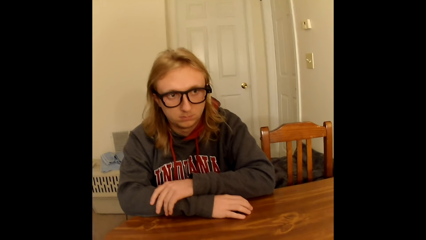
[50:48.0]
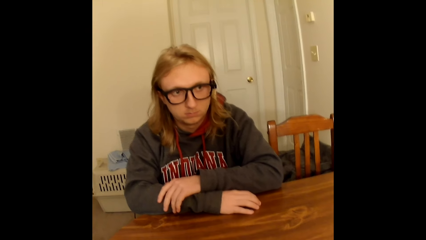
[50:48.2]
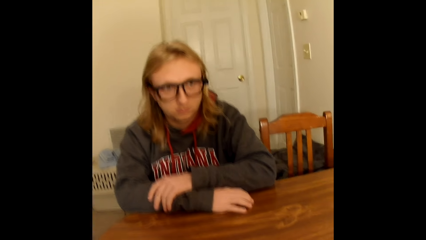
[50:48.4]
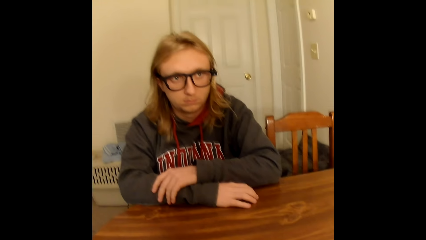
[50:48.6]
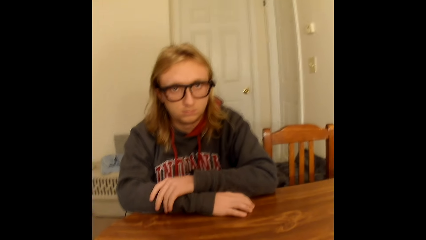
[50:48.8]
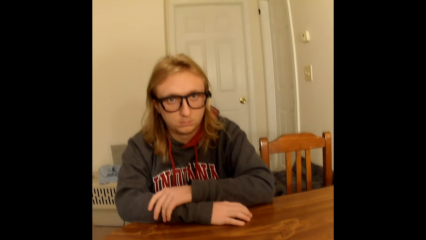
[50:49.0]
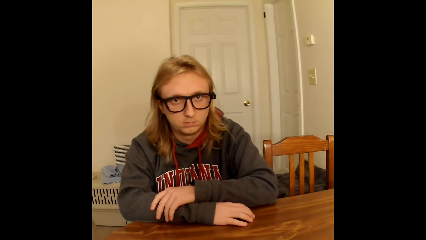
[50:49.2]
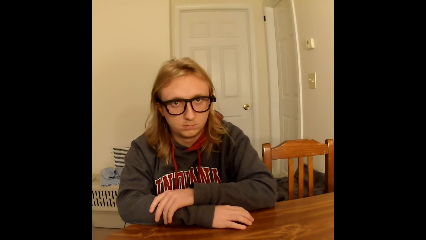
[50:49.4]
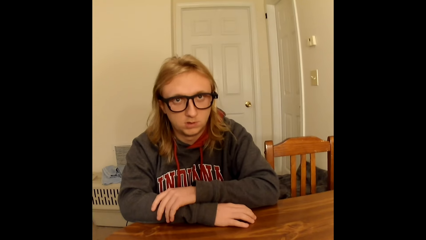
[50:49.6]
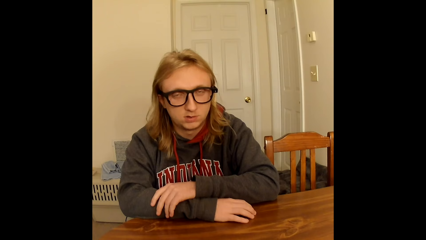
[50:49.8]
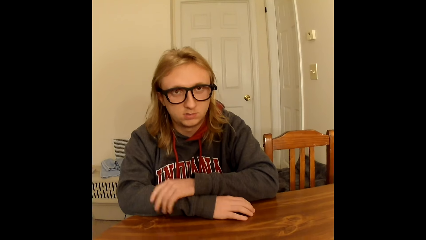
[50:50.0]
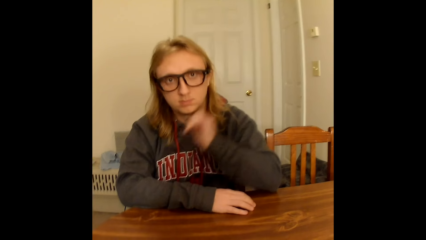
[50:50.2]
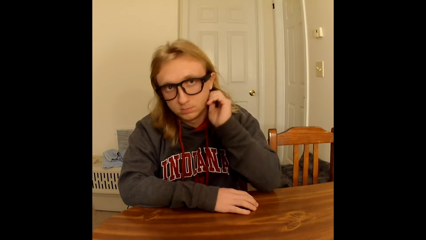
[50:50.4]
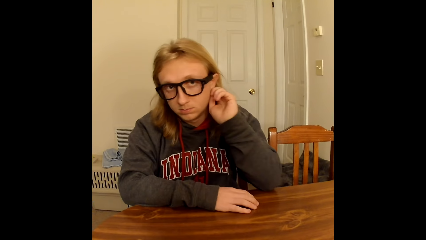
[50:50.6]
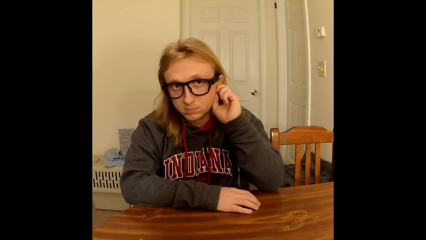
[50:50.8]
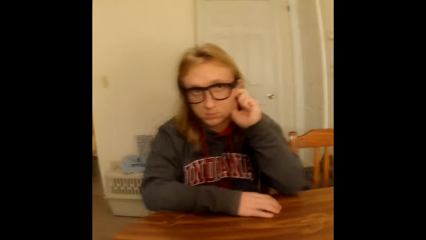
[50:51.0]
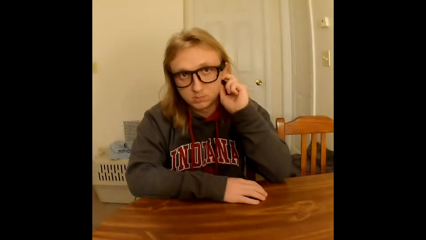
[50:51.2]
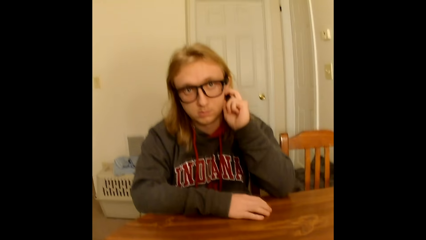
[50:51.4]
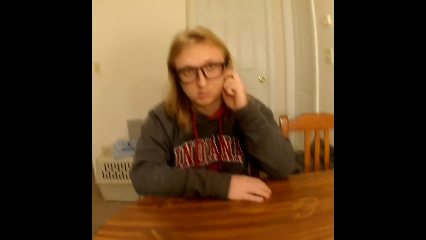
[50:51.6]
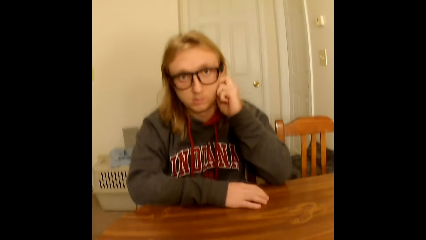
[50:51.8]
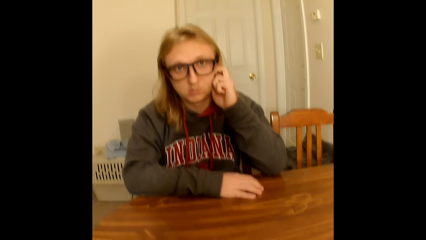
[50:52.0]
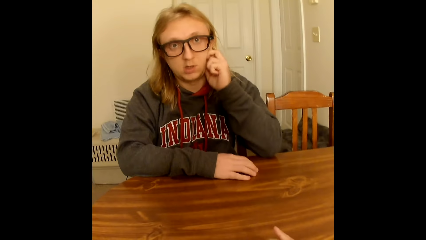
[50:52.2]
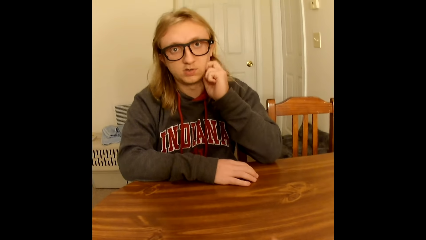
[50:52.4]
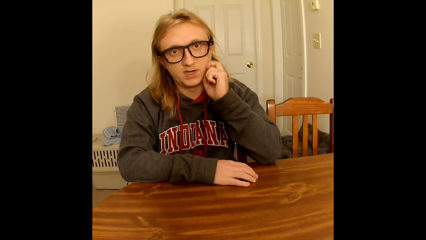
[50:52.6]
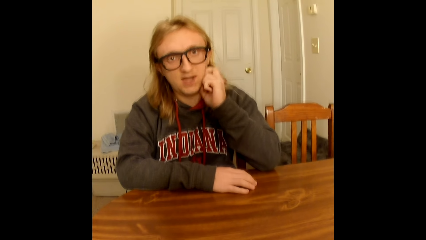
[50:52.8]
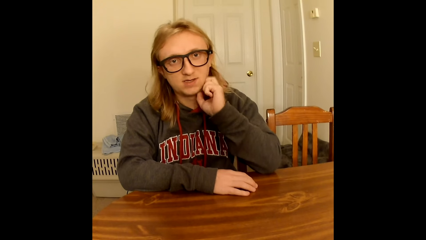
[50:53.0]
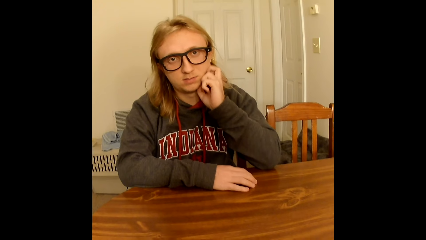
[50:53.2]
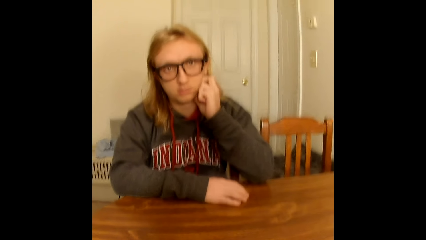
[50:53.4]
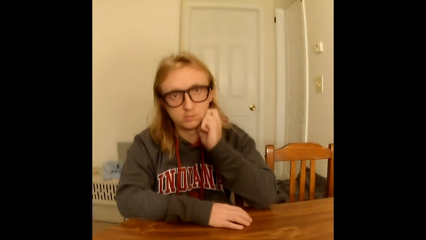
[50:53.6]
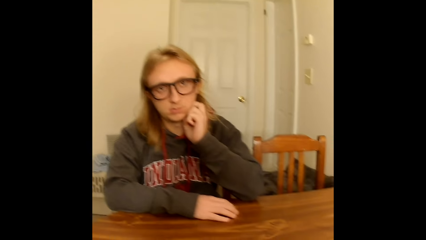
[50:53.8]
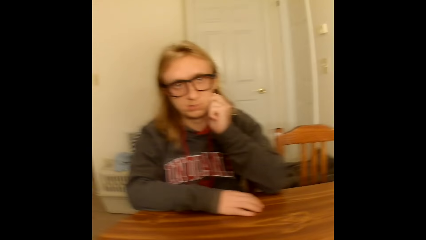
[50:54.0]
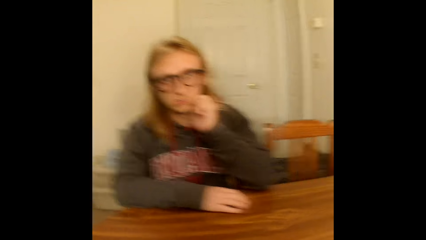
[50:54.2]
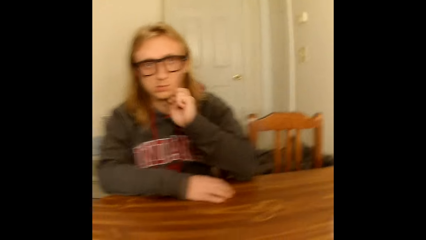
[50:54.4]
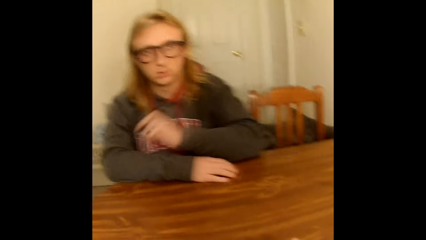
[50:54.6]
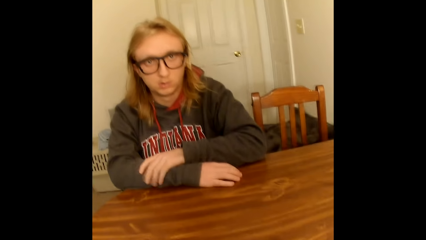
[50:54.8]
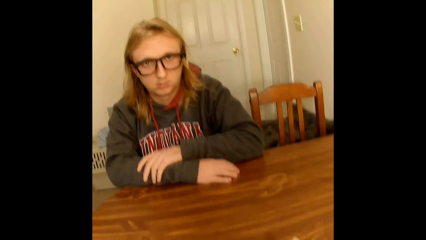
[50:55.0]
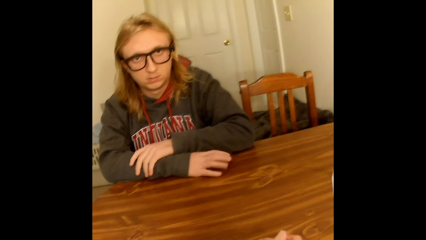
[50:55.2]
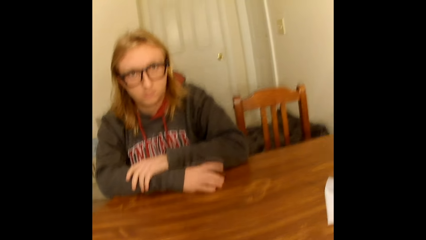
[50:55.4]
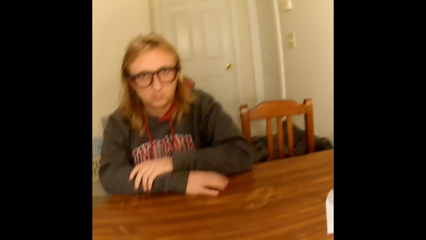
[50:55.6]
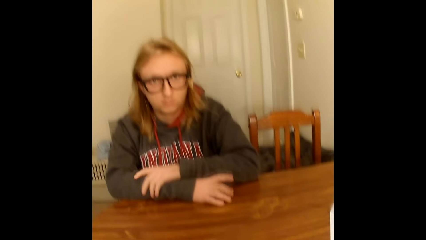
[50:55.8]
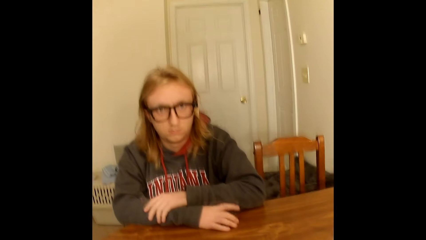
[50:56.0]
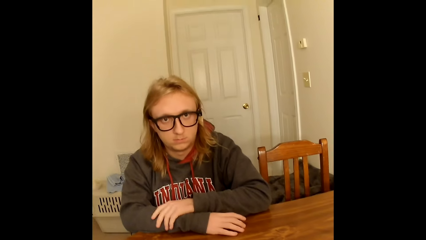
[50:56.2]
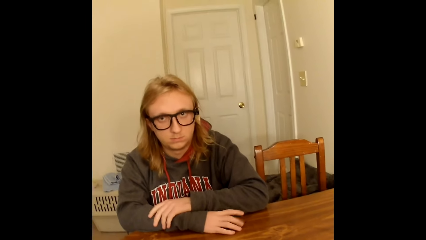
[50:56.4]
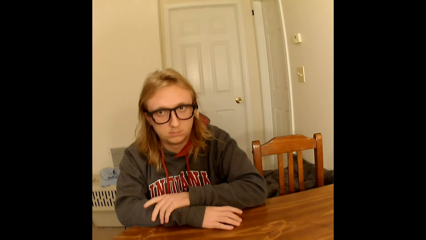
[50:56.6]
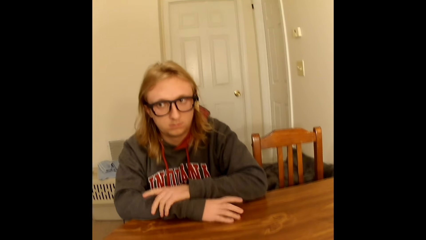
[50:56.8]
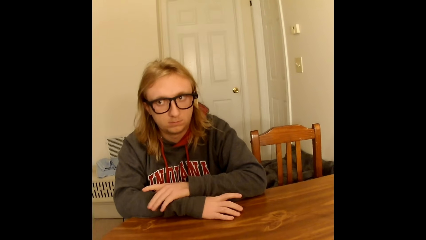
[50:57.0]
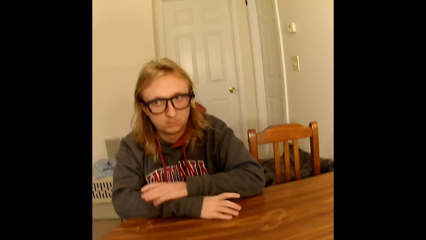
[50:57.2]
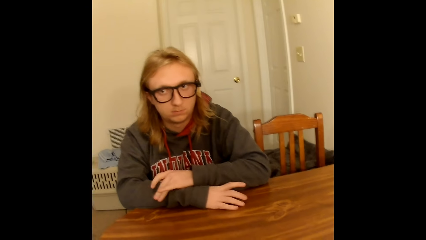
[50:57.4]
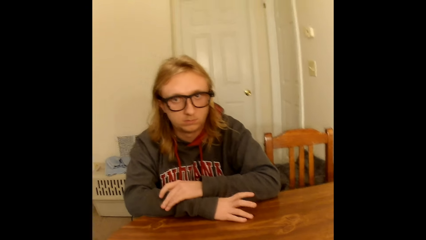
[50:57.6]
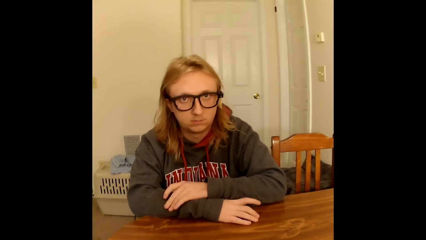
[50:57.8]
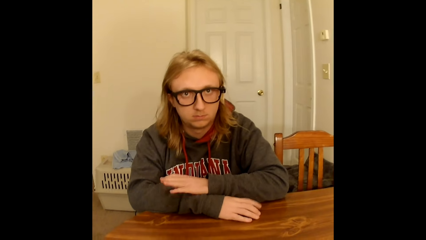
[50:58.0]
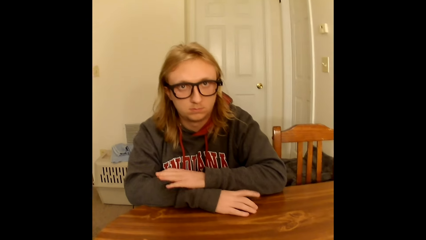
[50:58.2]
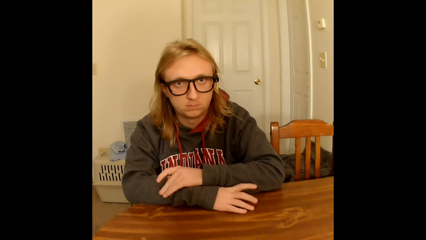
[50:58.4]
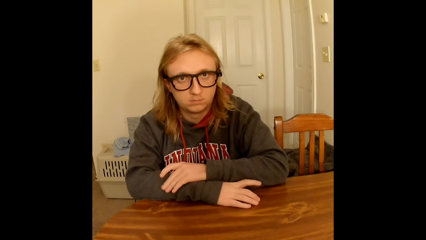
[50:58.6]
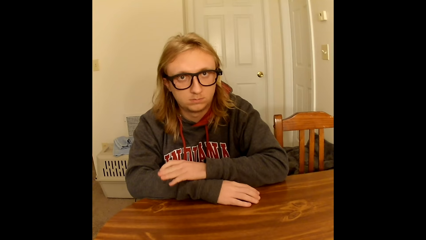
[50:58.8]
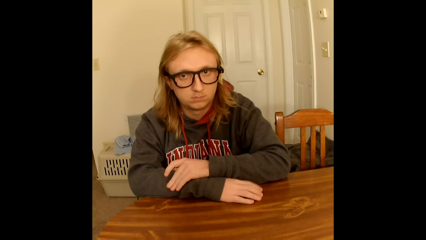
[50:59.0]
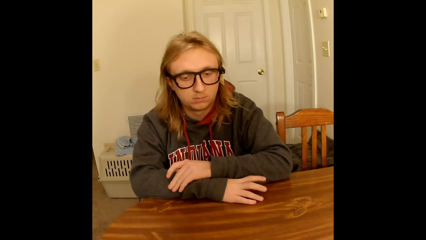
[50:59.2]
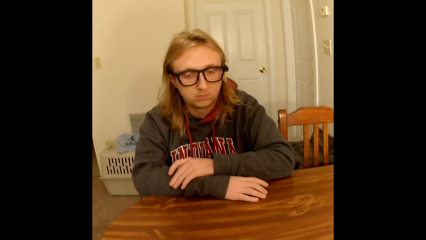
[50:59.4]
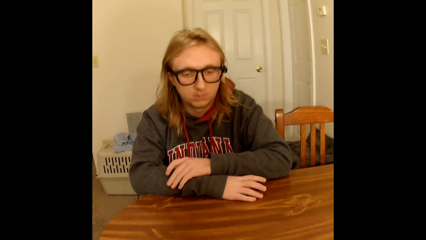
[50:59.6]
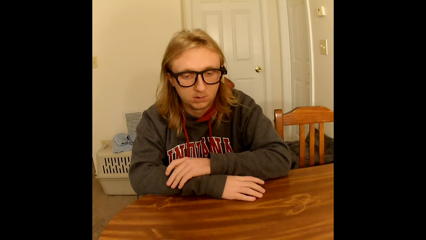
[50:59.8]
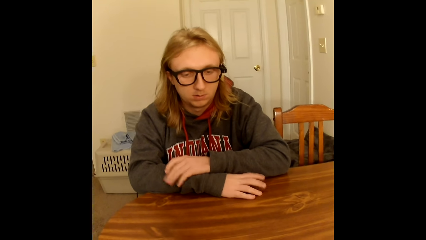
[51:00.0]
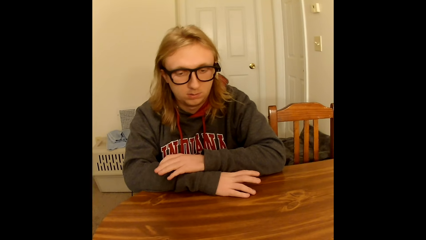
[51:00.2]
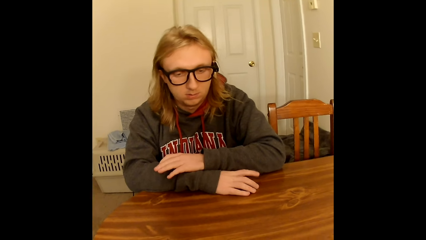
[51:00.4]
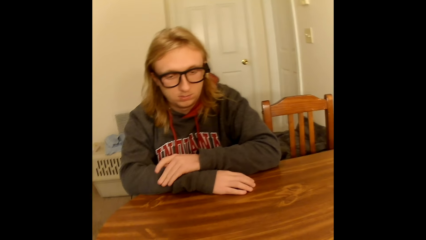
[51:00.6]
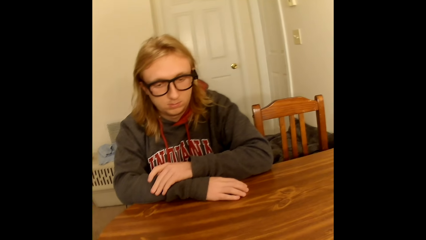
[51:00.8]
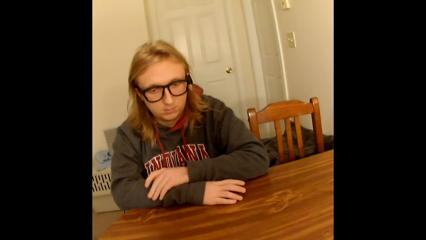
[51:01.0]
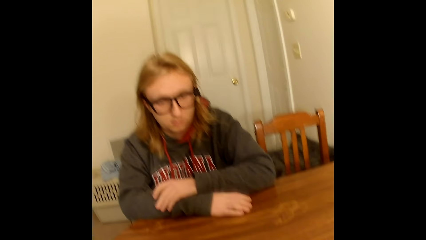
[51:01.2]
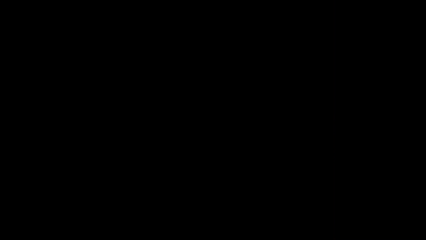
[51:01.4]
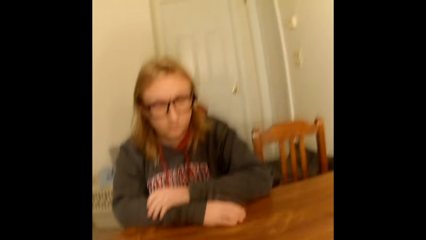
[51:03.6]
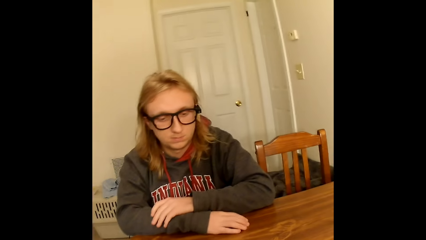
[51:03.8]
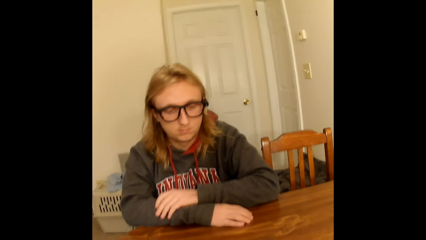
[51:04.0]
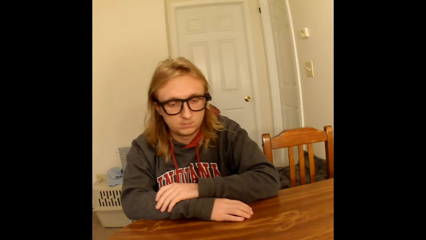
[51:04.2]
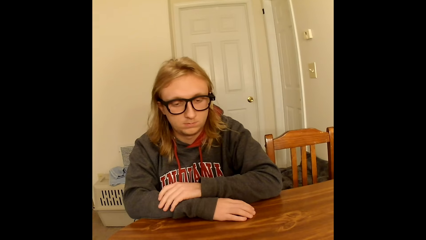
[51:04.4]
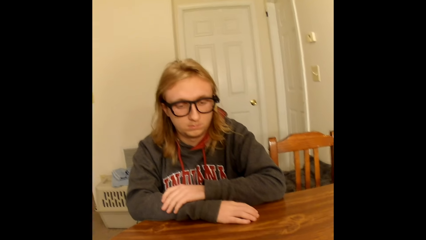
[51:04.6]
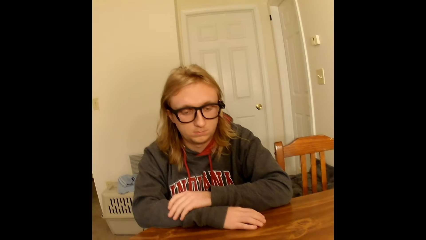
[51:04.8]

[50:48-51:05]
A person scratches the cheek. The person moves the hand on the other and moves the hand on the table.
